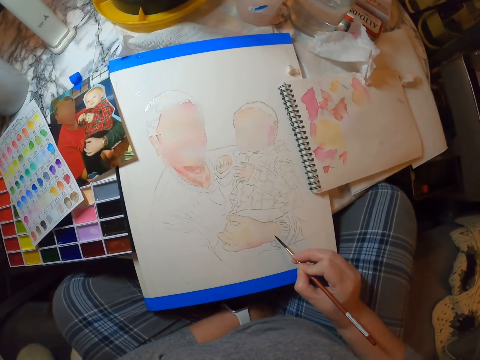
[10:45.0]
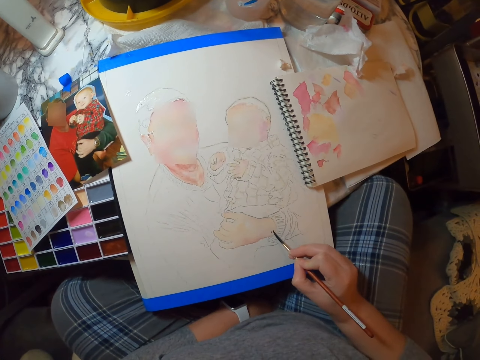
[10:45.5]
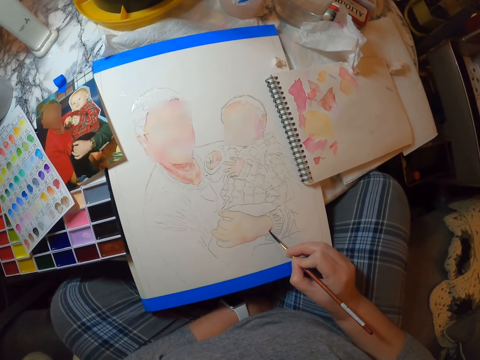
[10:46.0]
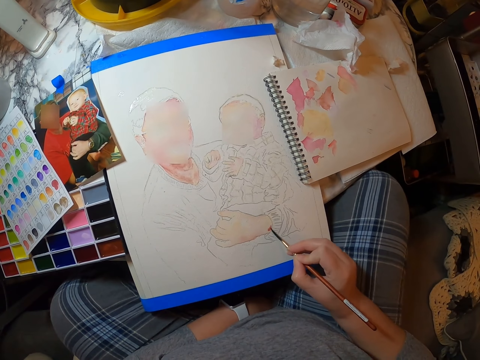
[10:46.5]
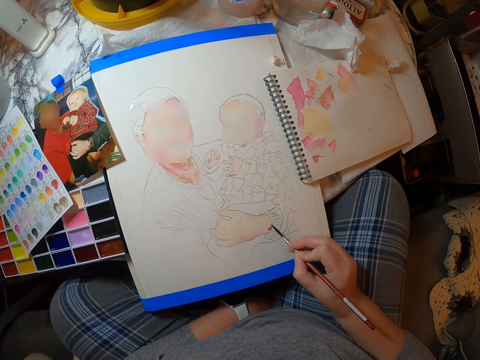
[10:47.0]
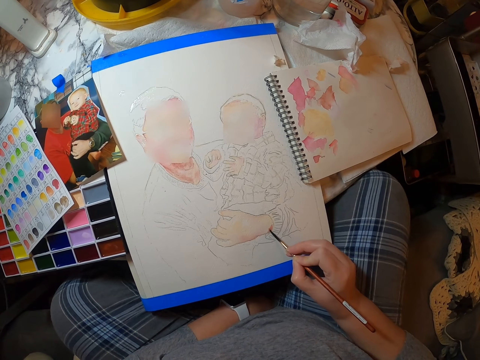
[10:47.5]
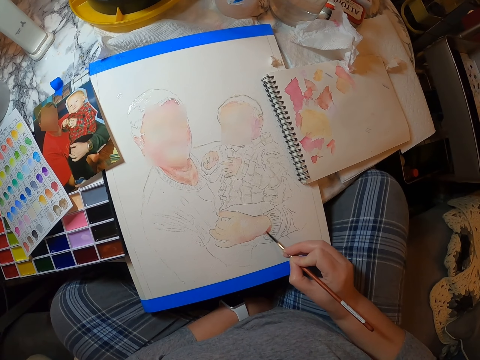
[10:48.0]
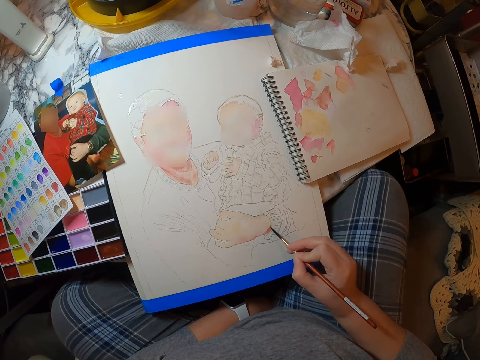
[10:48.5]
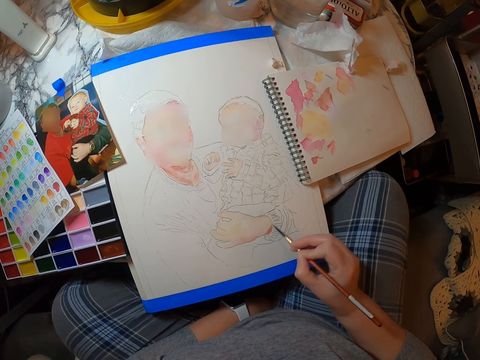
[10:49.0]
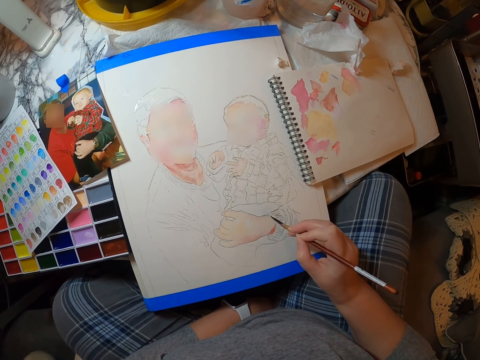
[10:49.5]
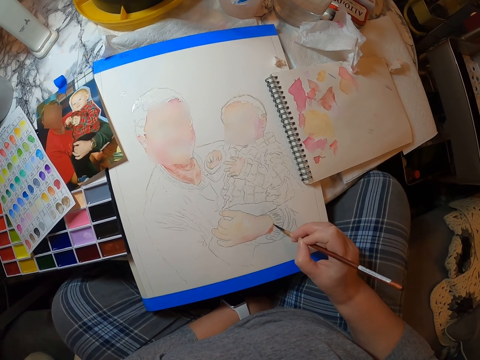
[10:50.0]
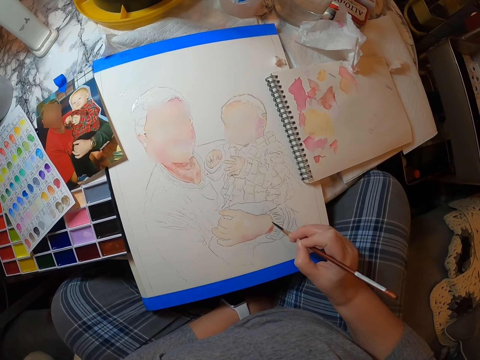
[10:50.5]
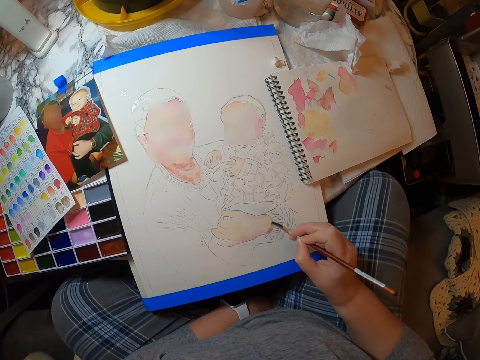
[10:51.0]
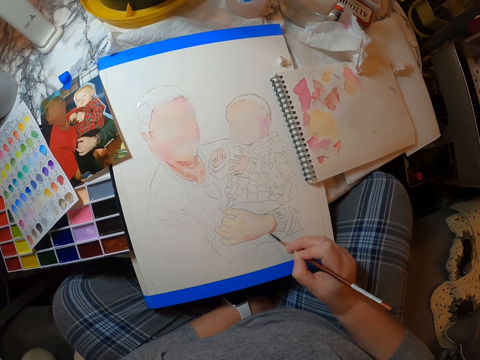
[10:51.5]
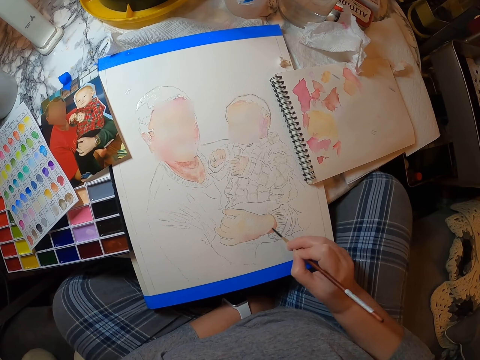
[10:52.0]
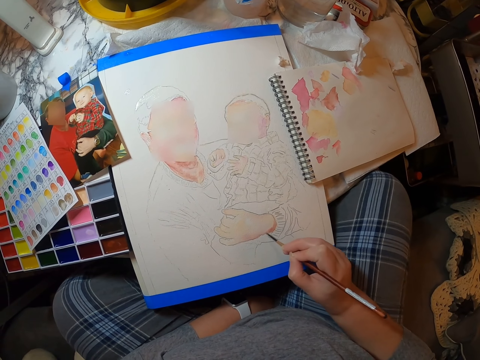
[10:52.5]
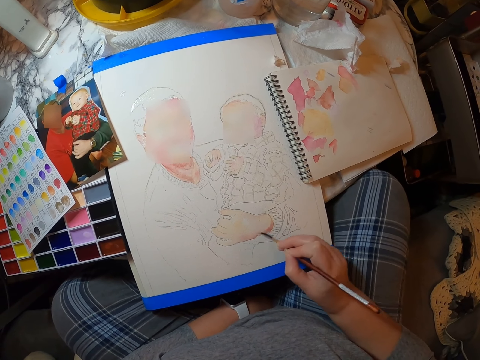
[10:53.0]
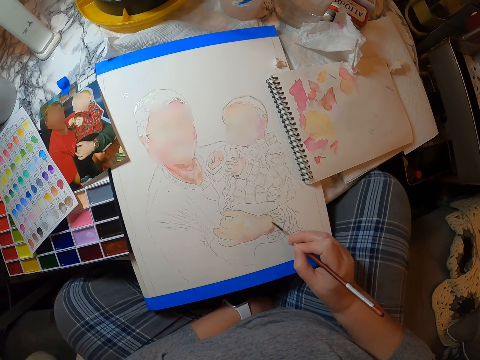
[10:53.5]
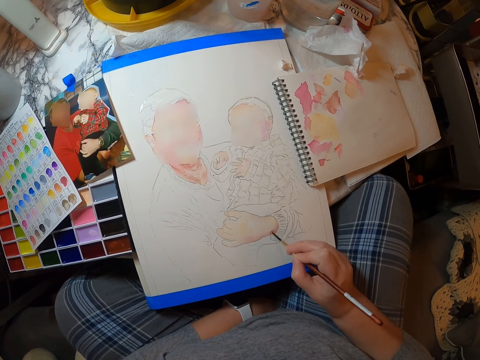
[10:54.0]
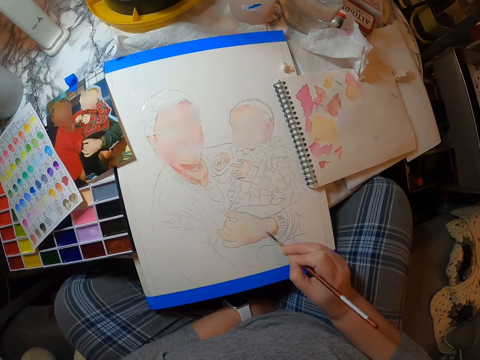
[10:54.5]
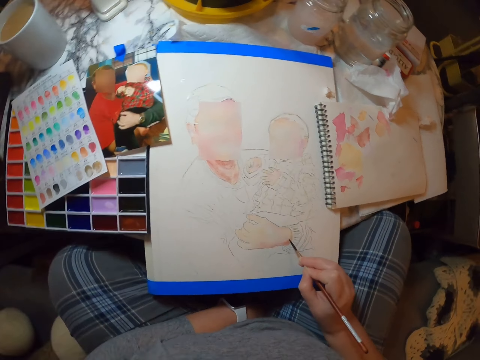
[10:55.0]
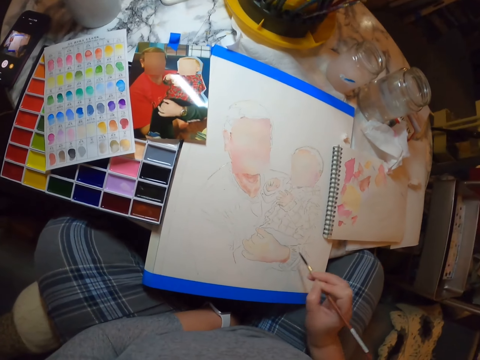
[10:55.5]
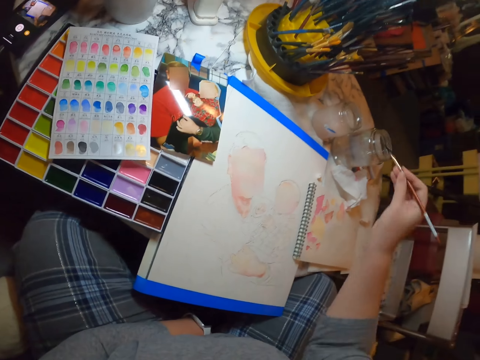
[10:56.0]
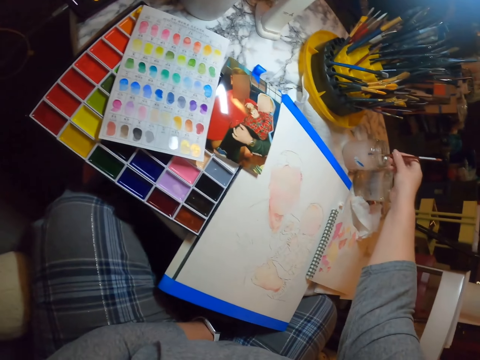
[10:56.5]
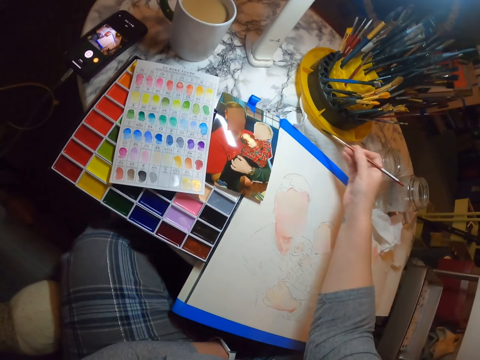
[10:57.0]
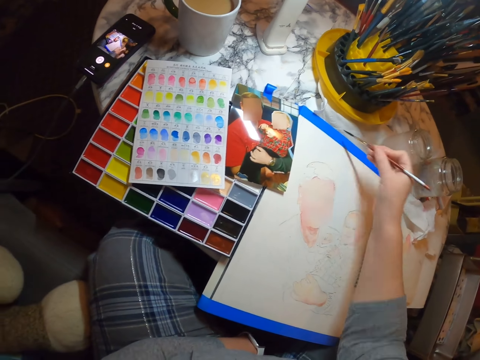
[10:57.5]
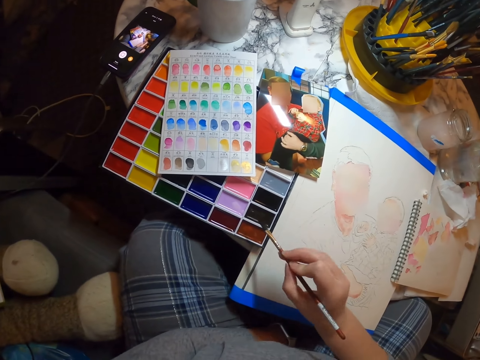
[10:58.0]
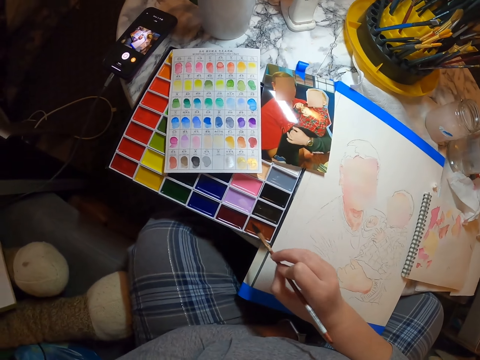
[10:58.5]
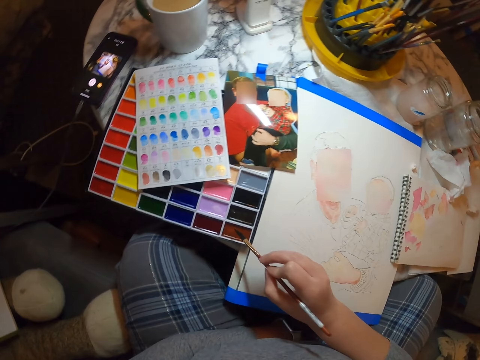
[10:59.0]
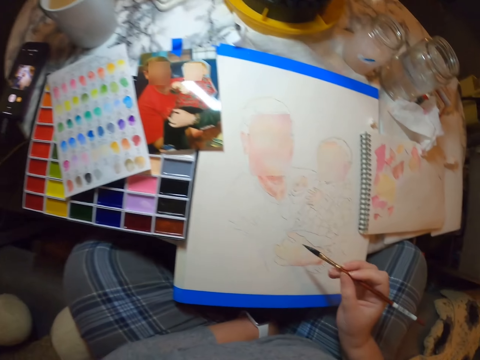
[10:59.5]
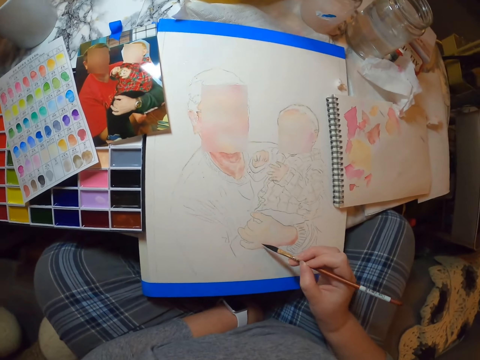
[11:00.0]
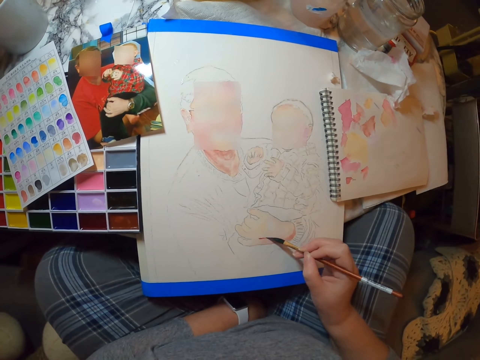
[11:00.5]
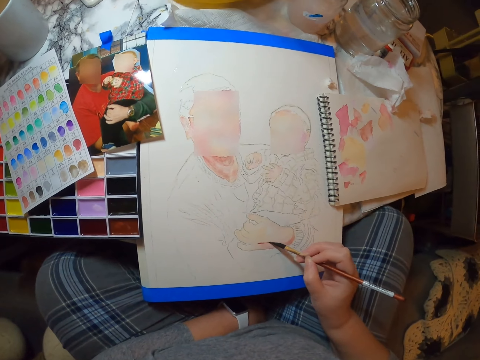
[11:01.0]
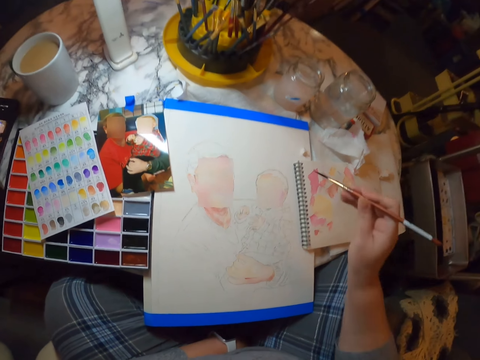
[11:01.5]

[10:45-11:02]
The camera wearer dips the paint brush in water. They wipe the paint brush on a paper. They put the paint brush on paint. They paint the picture on a painting book.

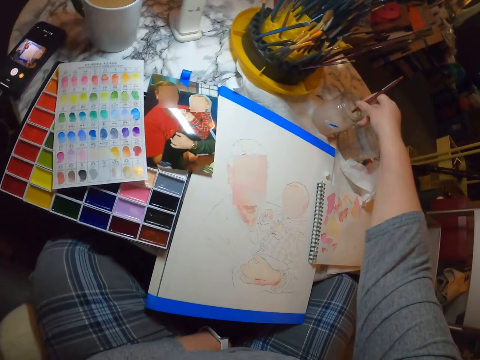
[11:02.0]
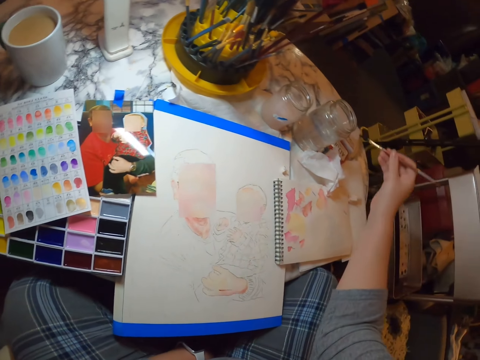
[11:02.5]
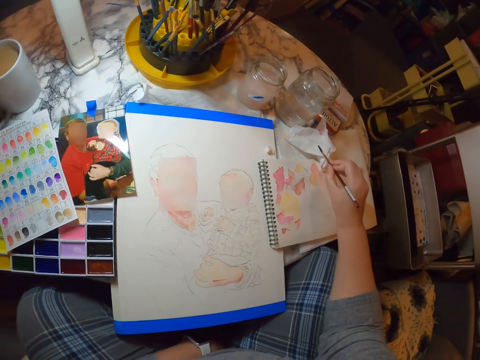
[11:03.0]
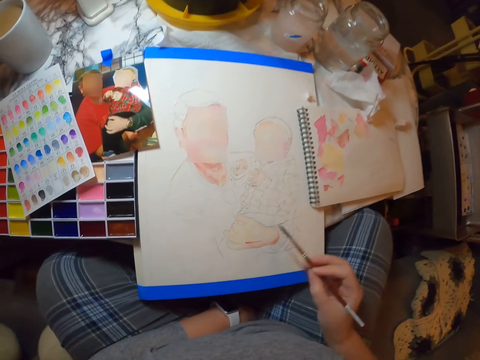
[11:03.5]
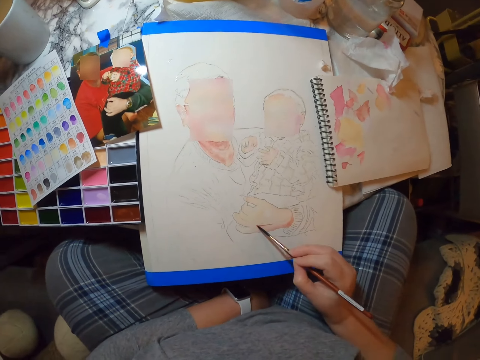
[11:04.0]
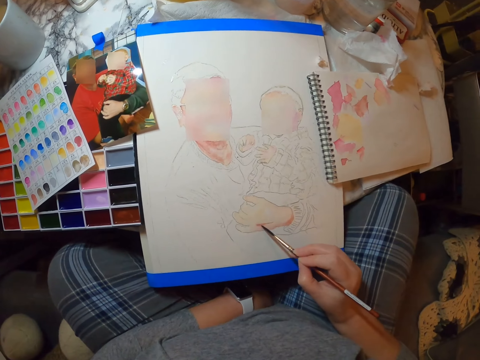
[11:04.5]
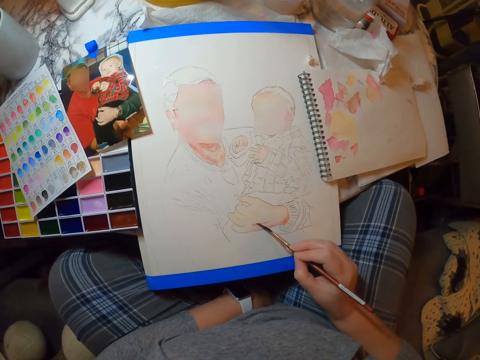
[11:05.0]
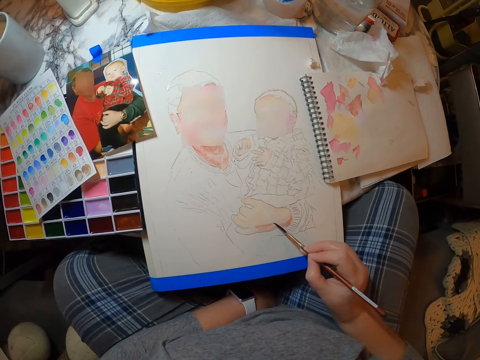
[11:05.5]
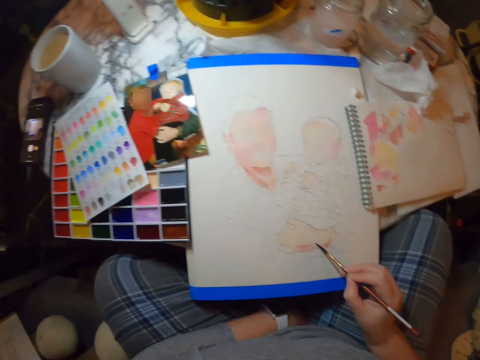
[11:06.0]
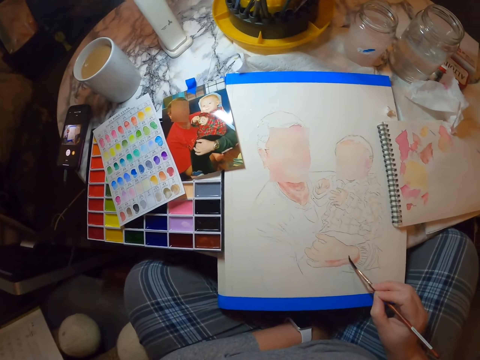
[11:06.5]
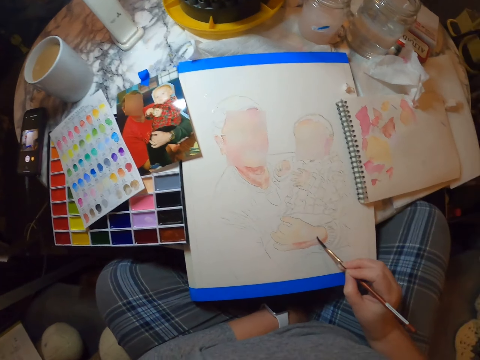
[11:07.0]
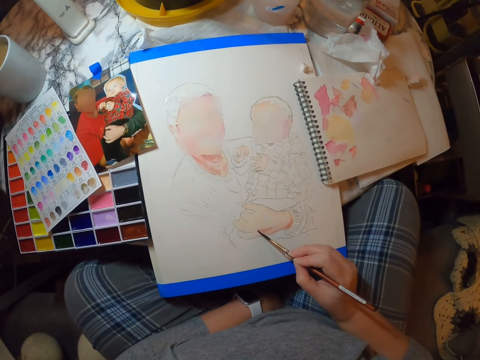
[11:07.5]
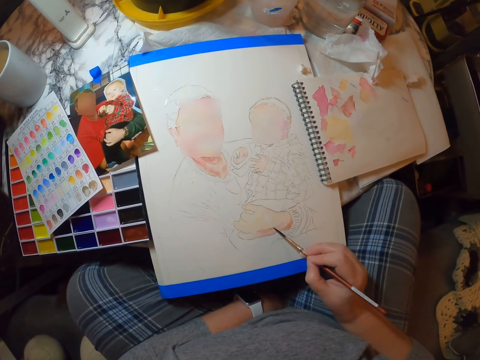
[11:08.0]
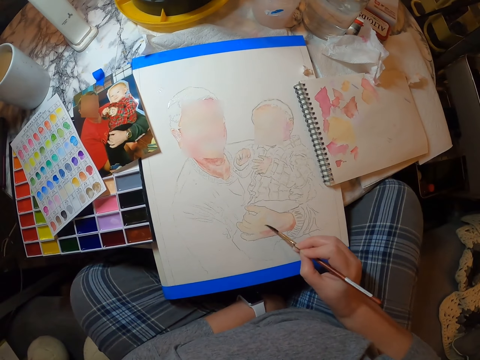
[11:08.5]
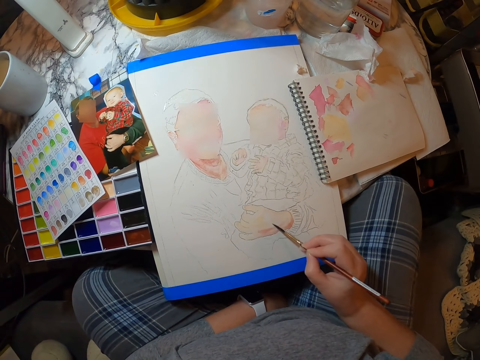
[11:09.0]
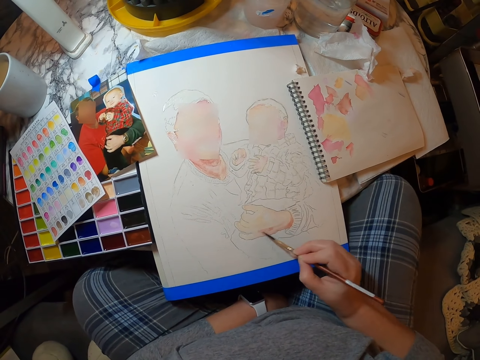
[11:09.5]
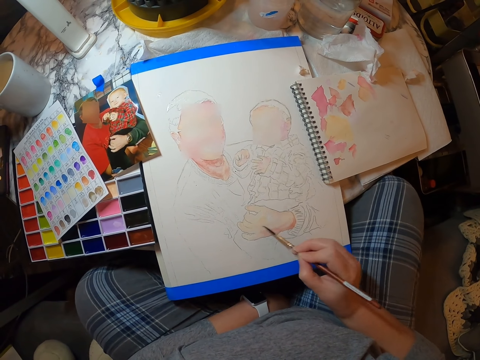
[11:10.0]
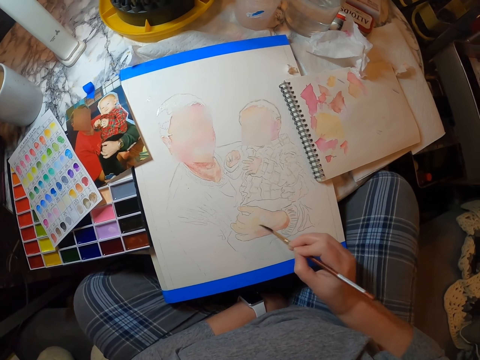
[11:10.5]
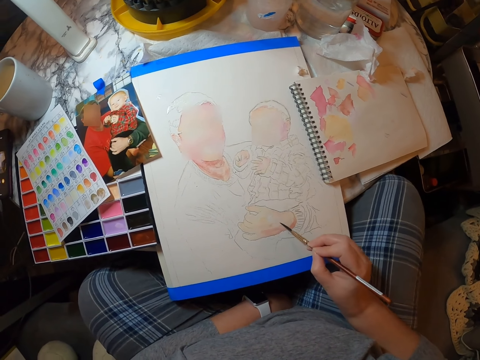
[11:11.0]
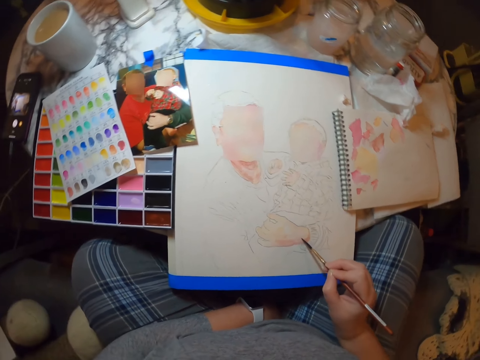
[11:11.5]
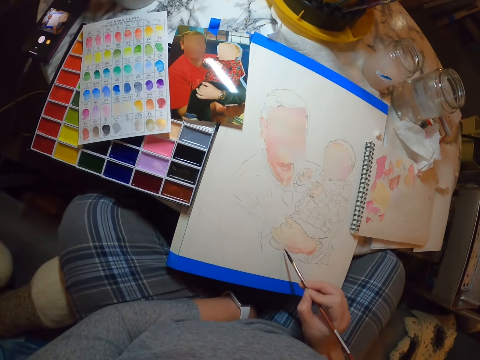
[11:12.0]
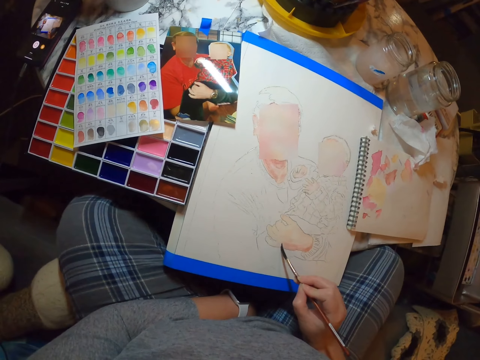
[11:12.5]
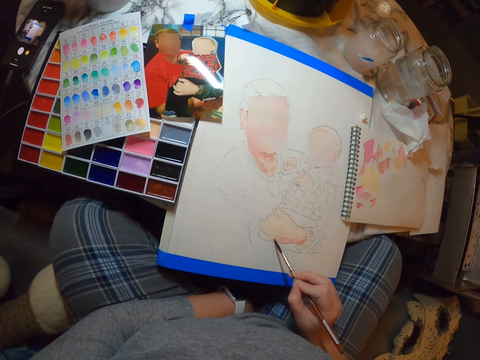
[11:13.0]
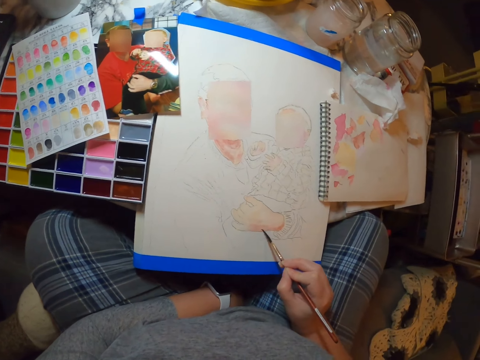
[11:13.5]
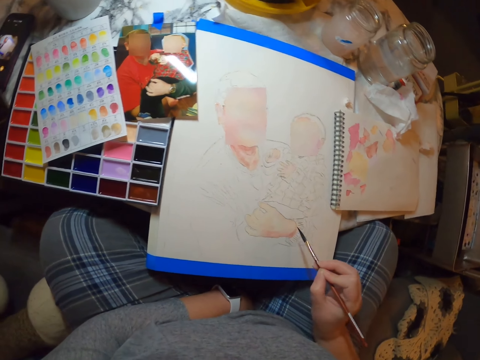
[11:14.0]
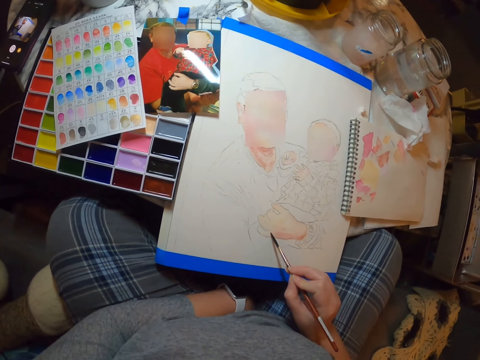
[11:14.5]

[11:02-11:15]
The camera wearer dips the paint brush in water. They wipe the paint brush on a paper. They paint the picture on a painting book.
